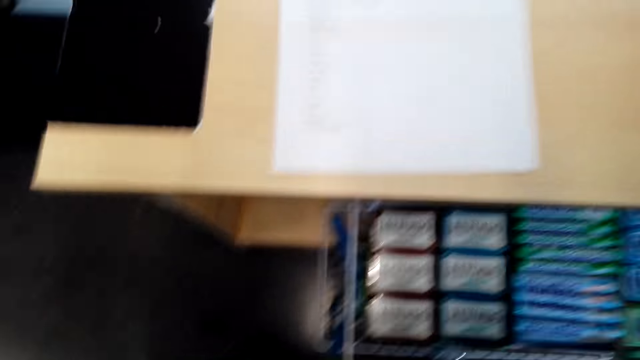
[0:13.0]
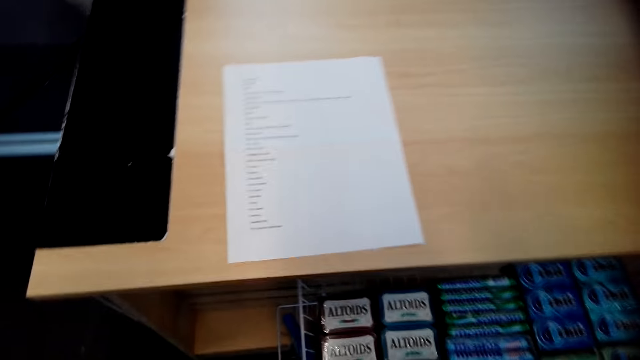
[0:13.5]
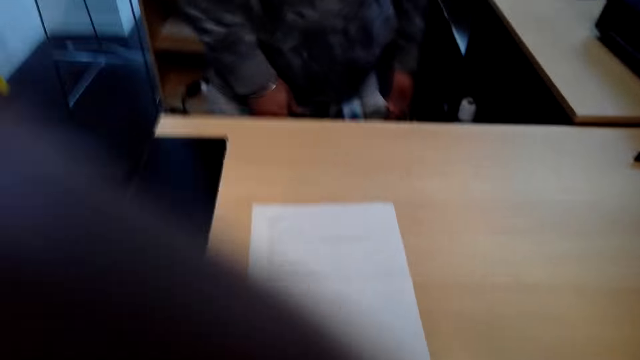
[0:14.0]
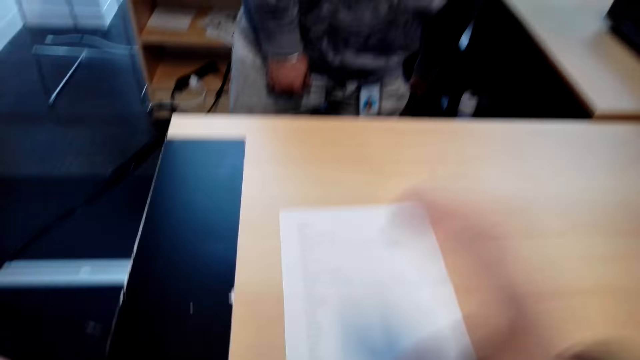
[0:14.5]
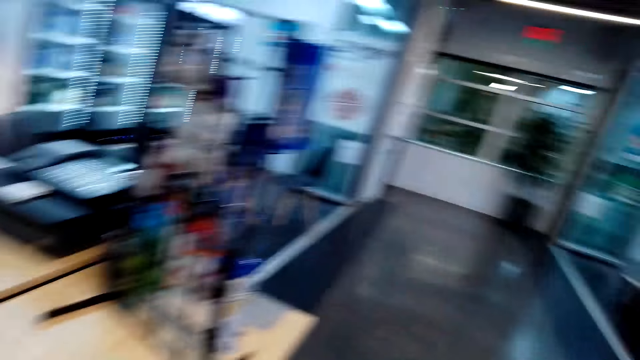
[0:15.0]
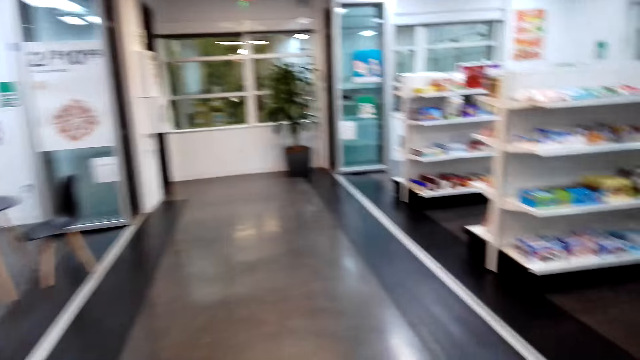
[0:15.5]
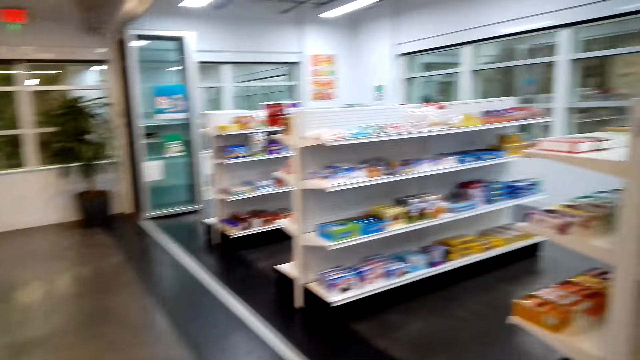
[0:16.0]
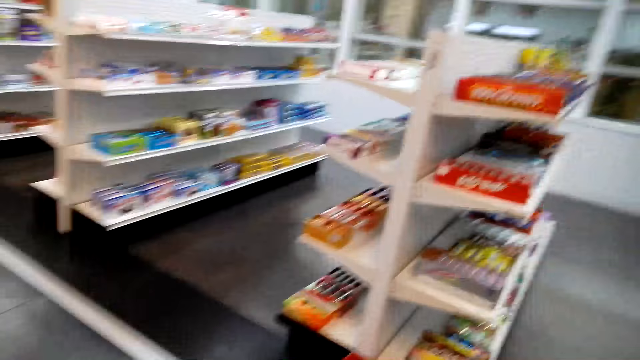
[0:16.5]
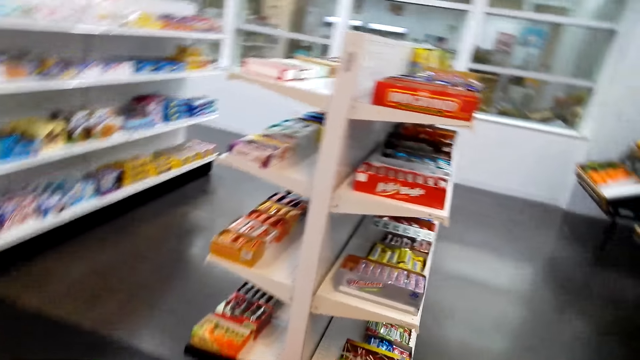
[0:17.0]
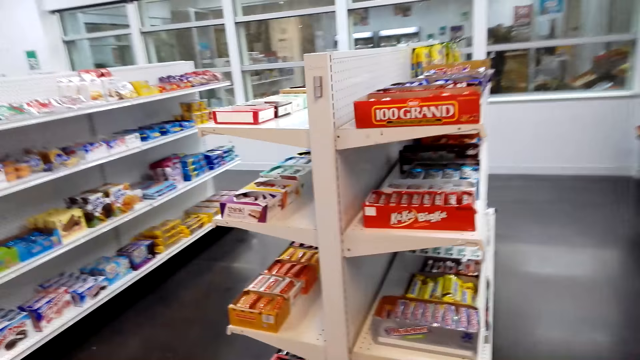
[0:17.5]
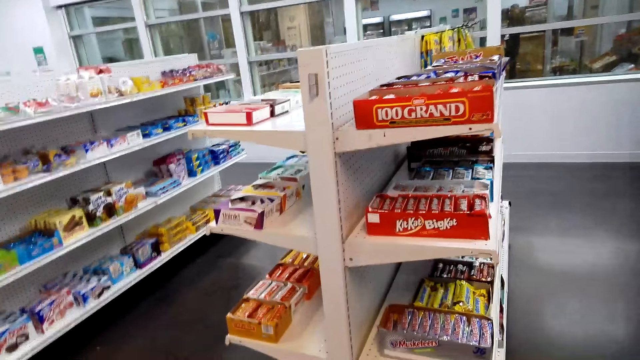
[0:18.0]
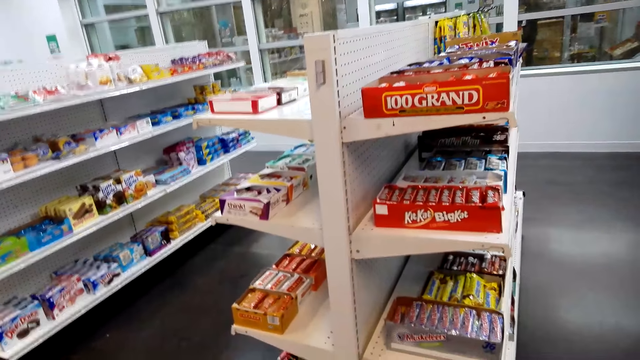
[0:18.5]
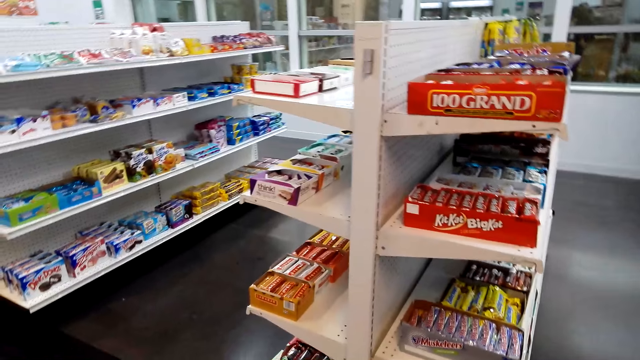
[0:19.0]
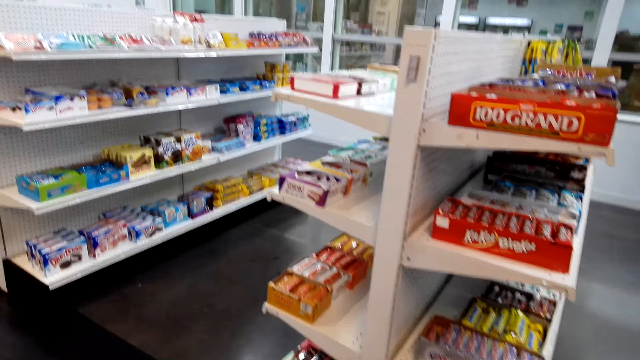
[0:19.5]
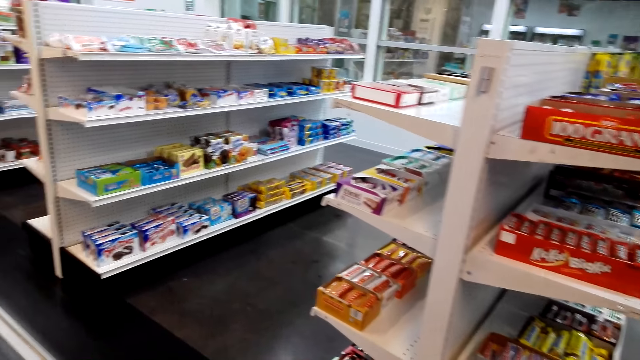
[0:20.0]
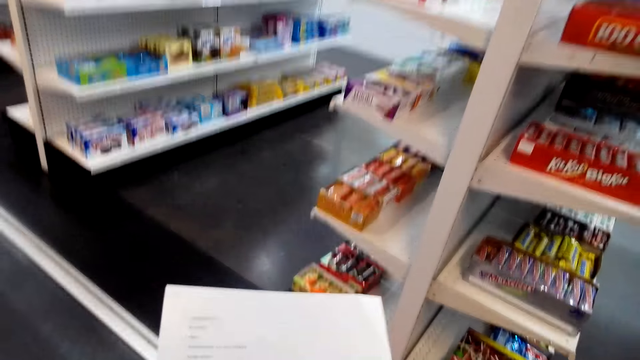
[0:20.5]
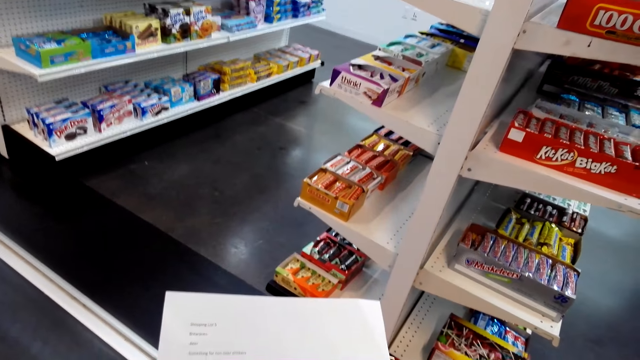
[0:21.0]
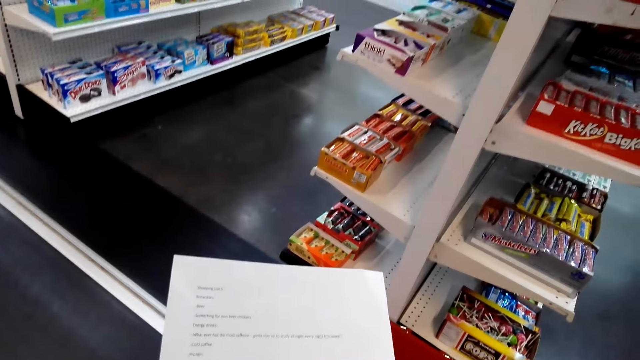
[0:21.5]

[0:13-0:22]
A person sits down. The camera wearer walks in the supermarket.

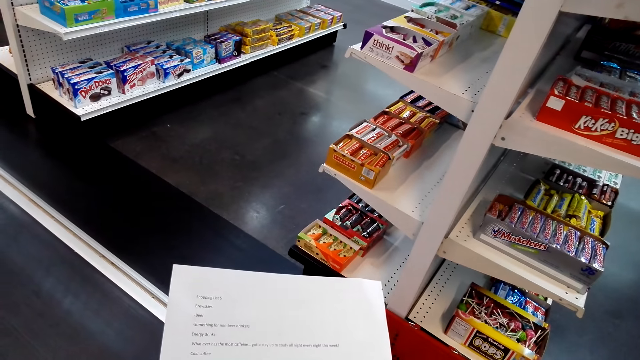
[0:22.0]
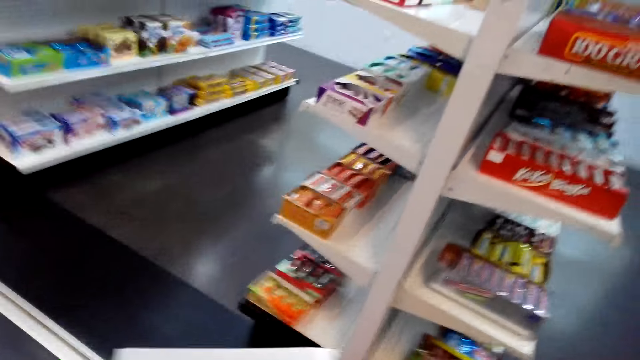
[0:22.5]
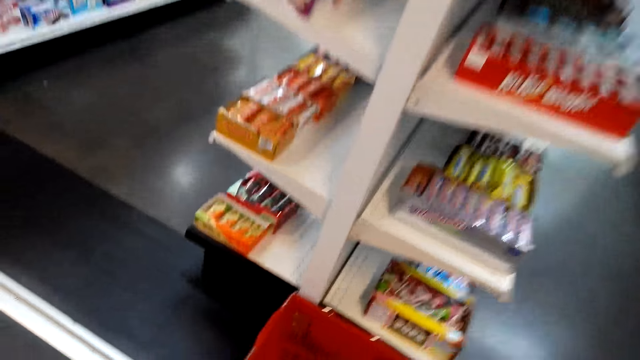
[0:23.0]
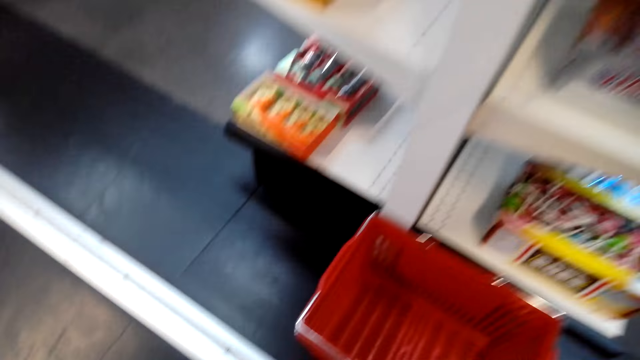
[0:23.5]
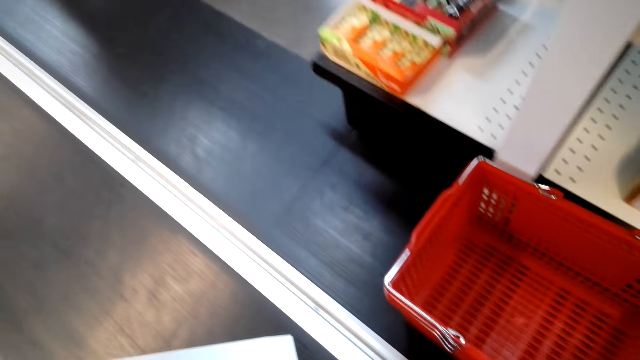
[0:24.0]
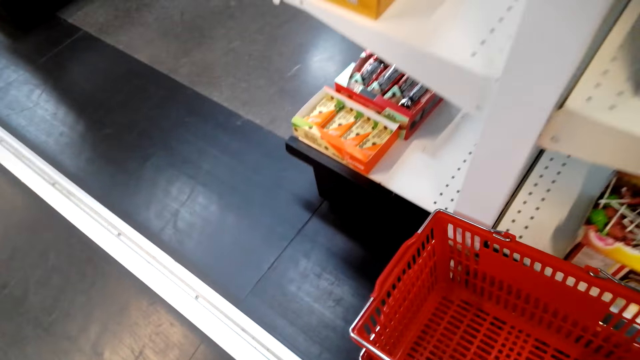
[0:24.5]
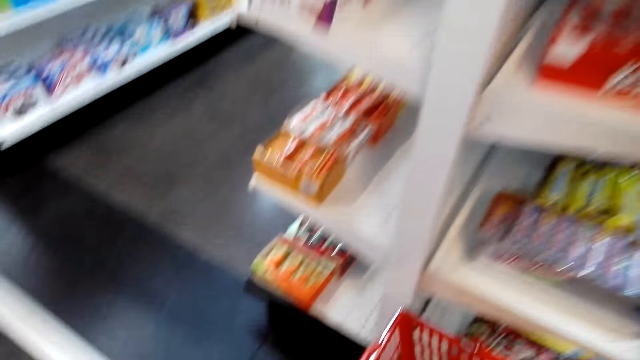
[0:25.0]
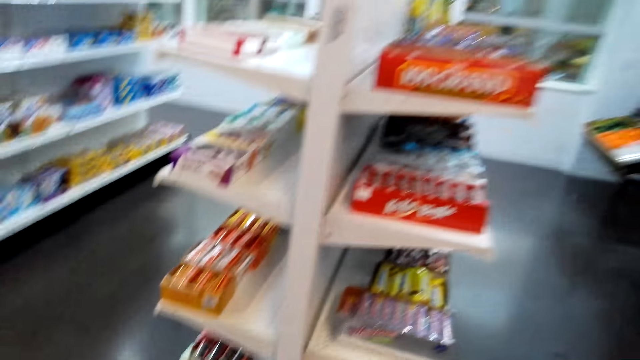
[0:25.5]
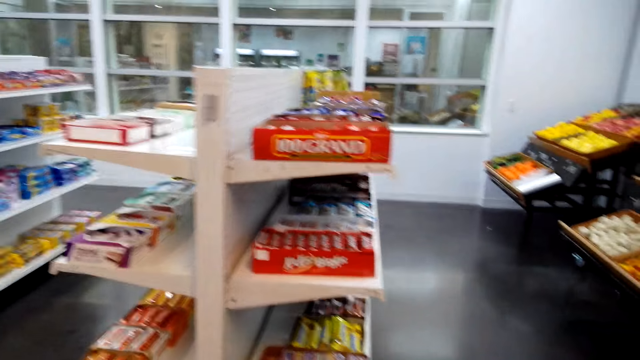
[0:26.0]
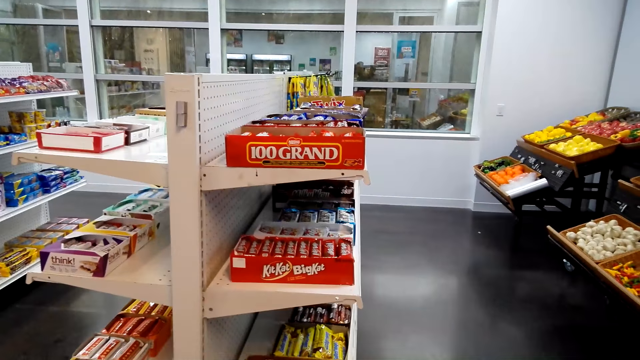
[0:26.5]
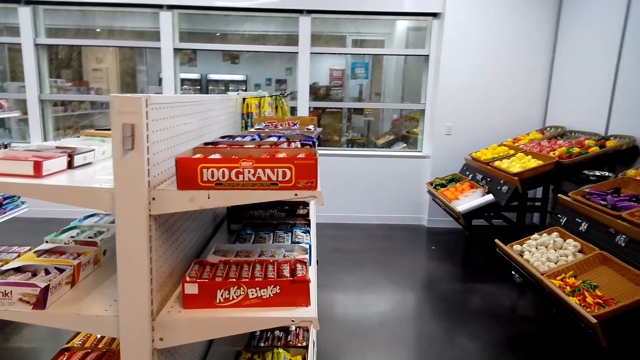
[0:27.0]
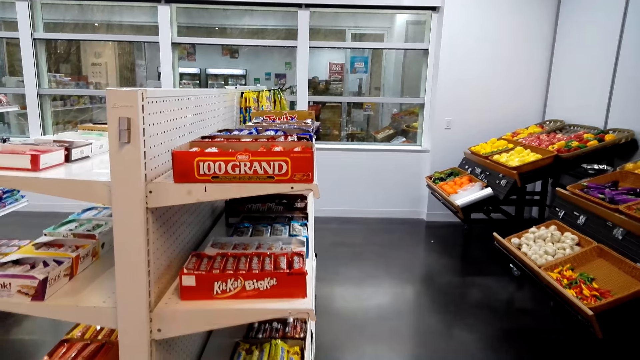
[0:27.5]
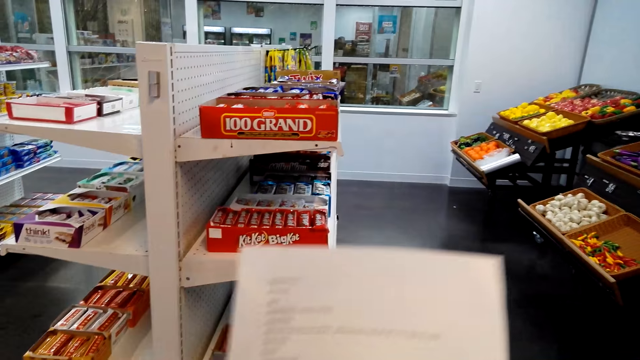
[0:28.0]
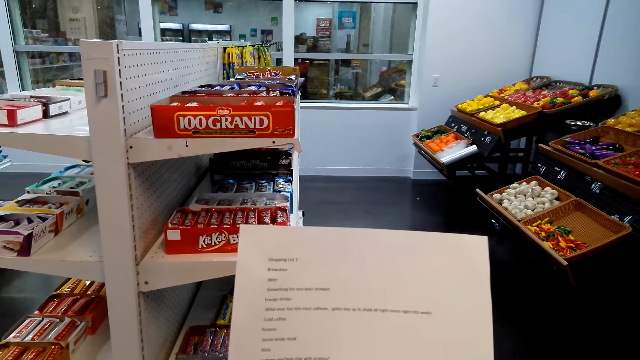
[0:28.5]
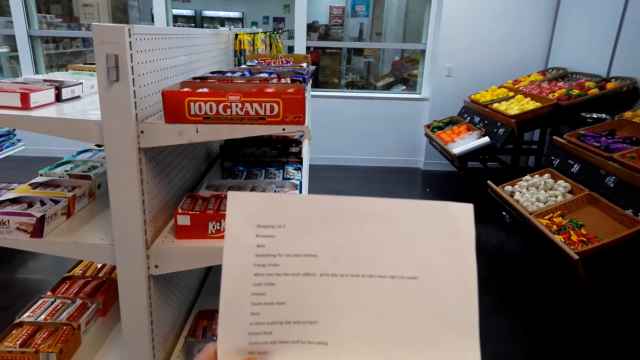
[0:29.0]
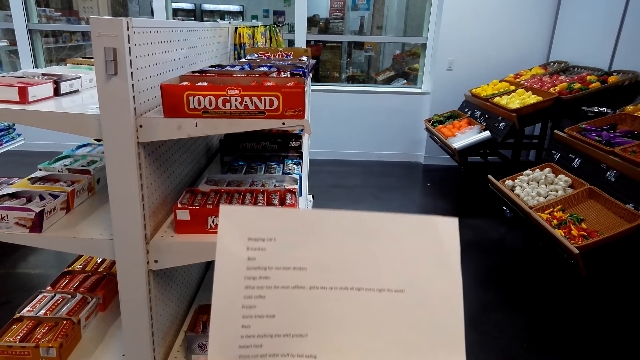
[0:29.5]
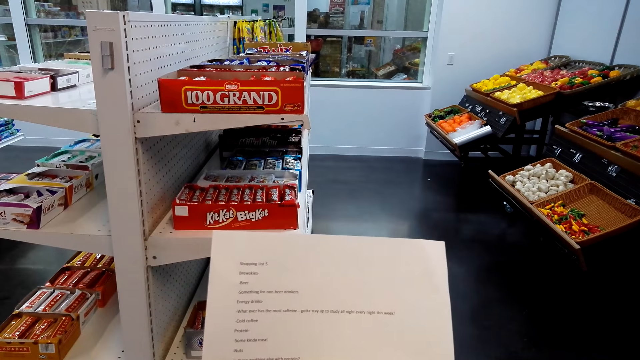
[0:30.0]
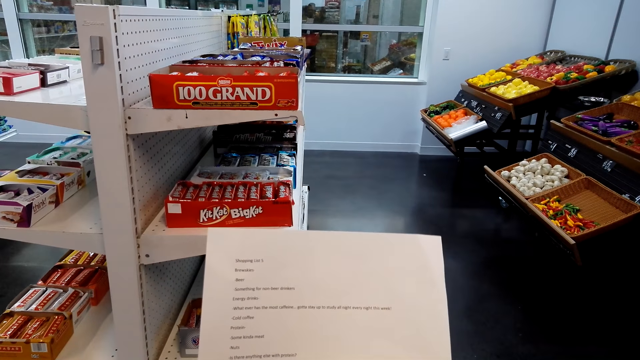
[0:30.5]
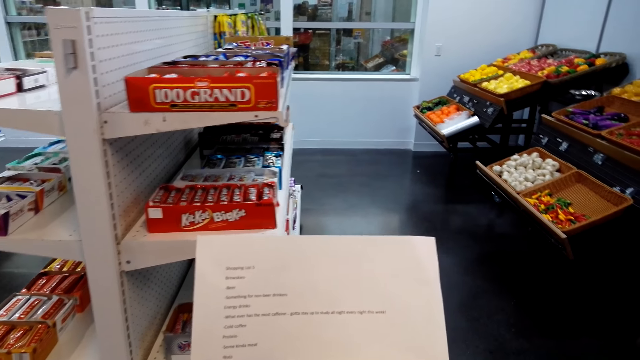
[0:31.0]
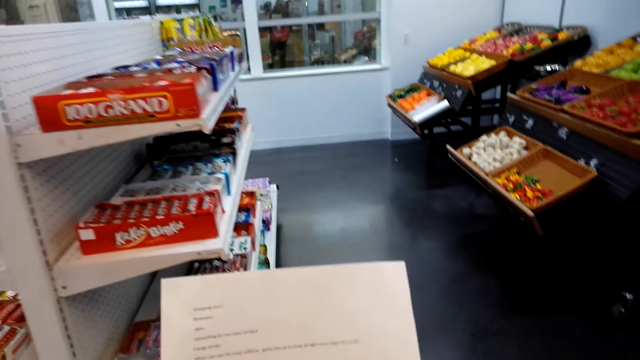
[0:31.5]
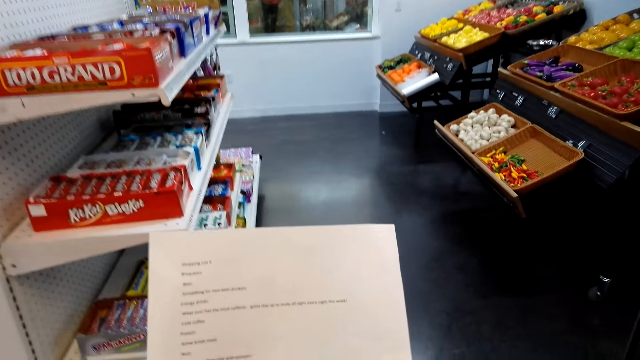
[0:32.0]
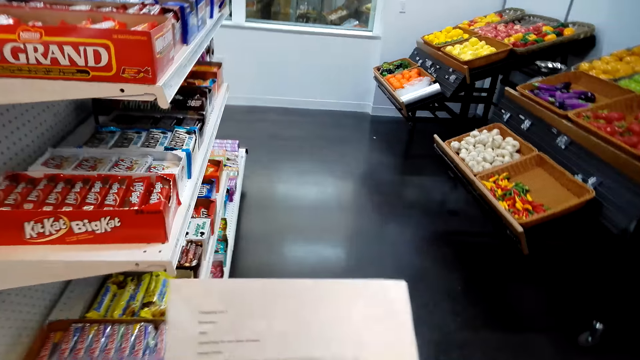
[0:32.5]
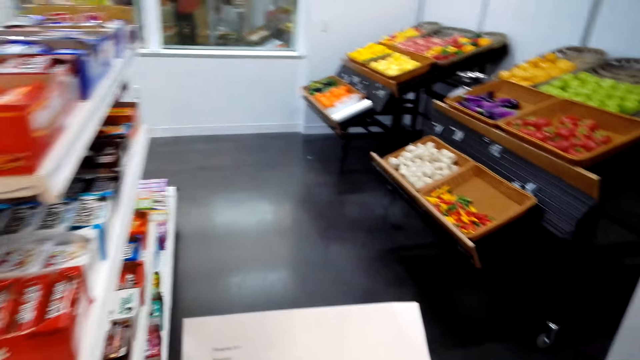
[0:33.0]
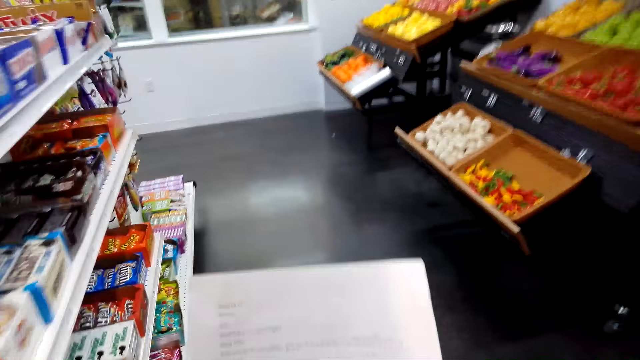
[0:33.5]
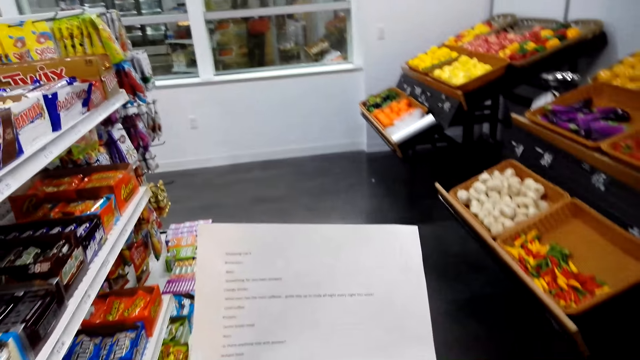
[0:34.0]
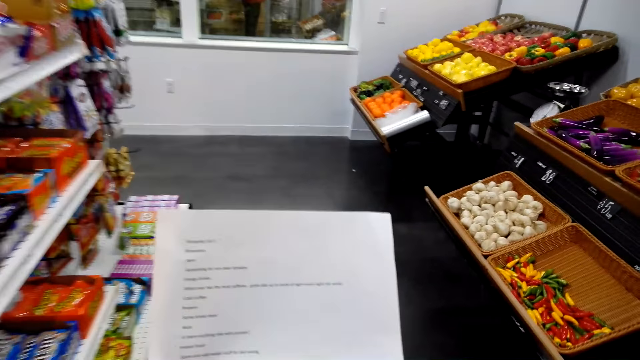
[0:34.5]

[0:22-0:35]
The camera wearer grabs a shopping basket. They look at the shopping list. They are walking around.
